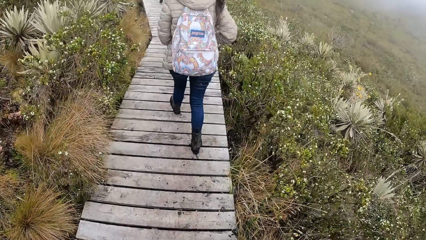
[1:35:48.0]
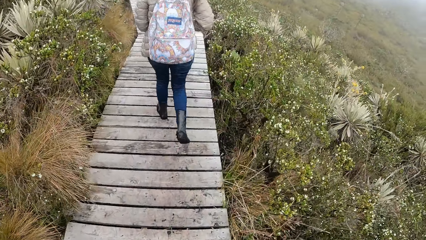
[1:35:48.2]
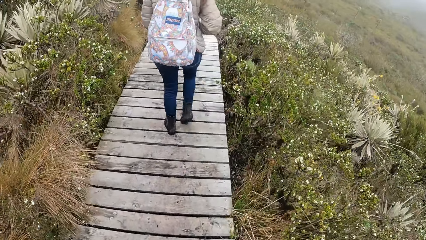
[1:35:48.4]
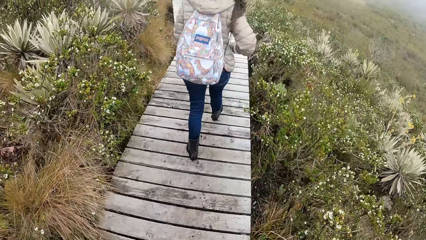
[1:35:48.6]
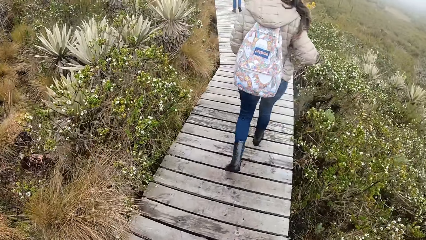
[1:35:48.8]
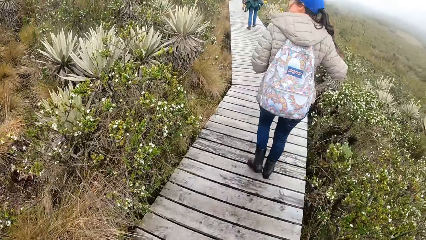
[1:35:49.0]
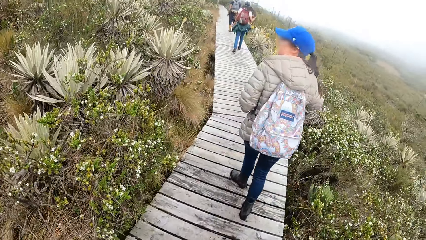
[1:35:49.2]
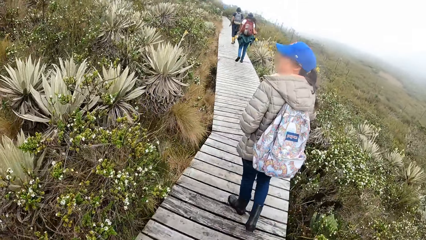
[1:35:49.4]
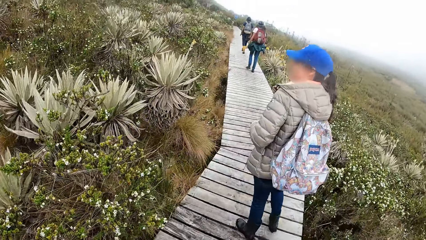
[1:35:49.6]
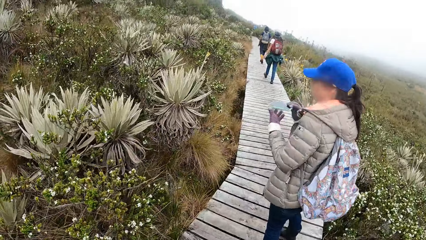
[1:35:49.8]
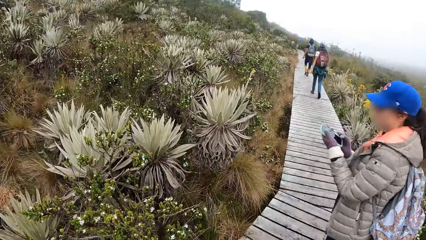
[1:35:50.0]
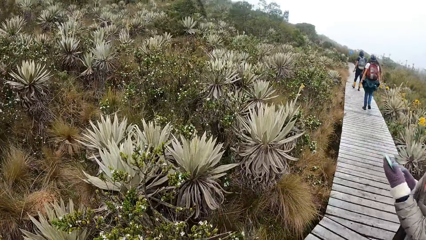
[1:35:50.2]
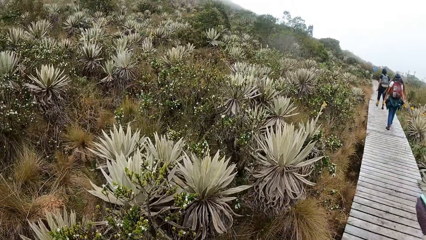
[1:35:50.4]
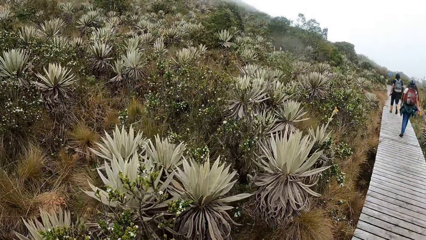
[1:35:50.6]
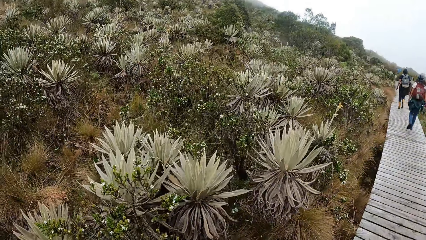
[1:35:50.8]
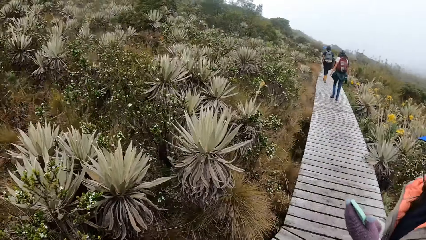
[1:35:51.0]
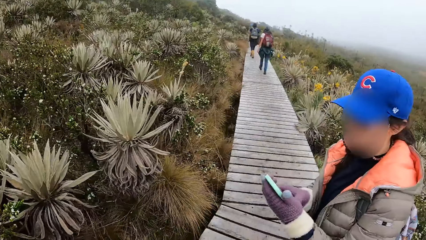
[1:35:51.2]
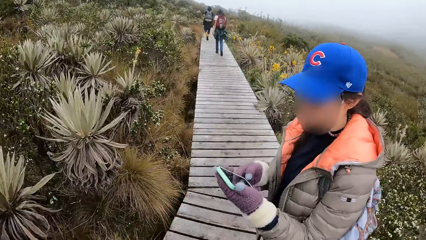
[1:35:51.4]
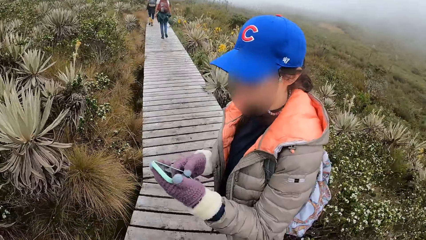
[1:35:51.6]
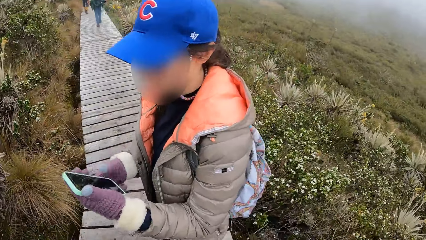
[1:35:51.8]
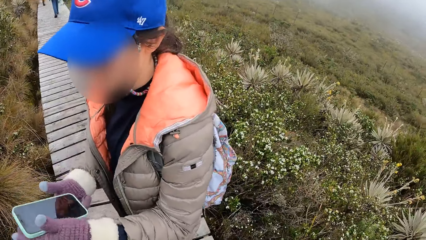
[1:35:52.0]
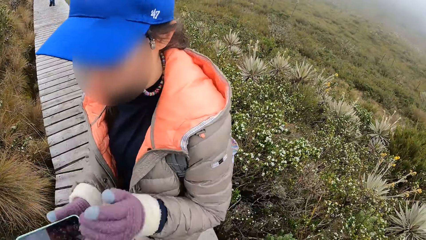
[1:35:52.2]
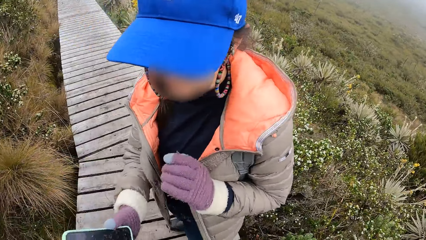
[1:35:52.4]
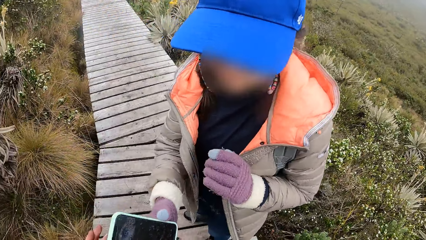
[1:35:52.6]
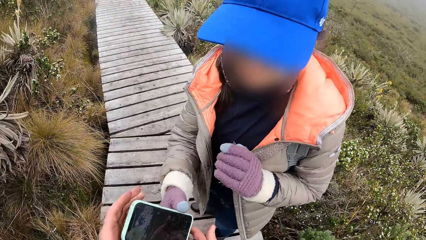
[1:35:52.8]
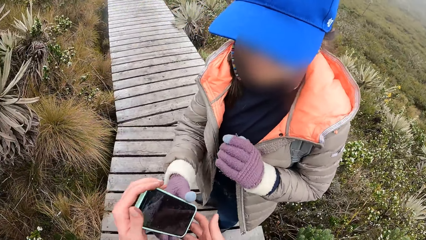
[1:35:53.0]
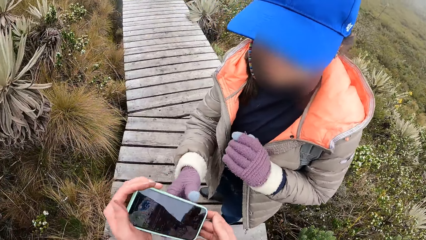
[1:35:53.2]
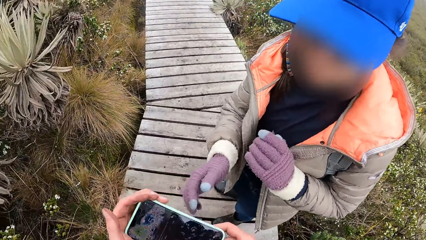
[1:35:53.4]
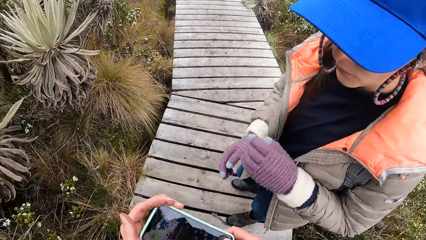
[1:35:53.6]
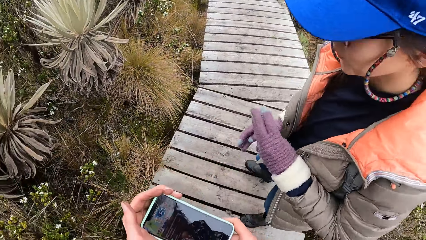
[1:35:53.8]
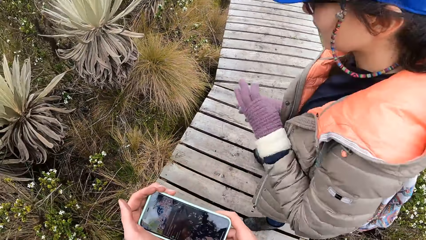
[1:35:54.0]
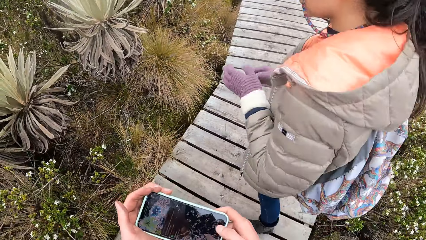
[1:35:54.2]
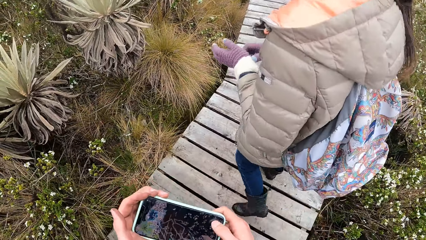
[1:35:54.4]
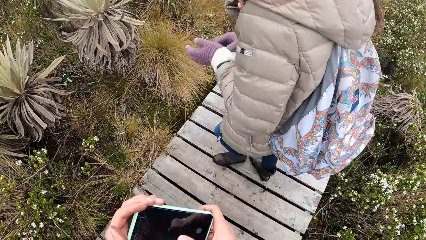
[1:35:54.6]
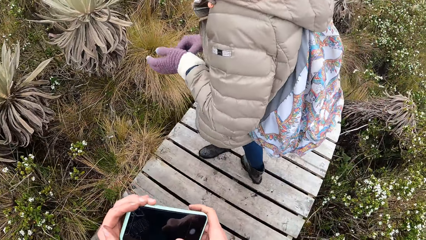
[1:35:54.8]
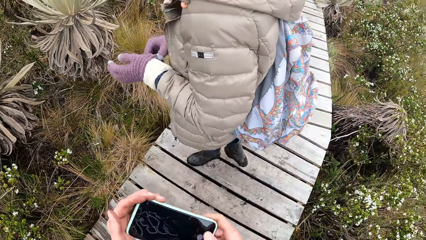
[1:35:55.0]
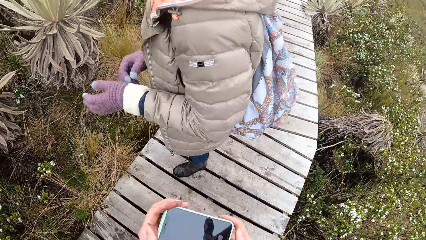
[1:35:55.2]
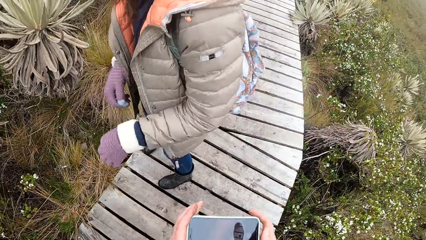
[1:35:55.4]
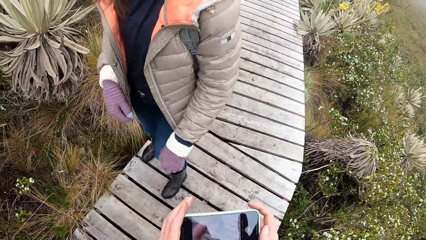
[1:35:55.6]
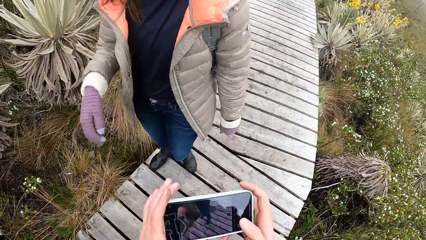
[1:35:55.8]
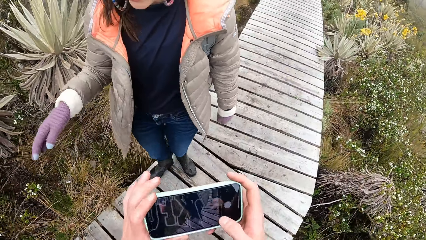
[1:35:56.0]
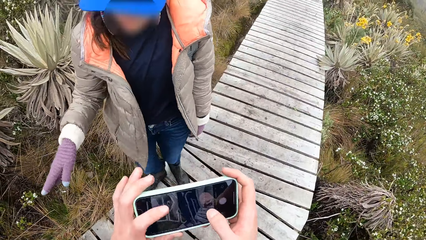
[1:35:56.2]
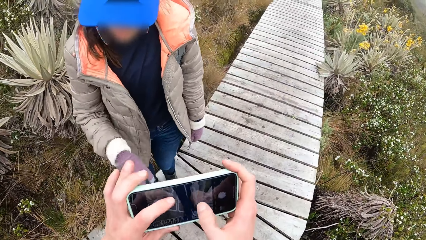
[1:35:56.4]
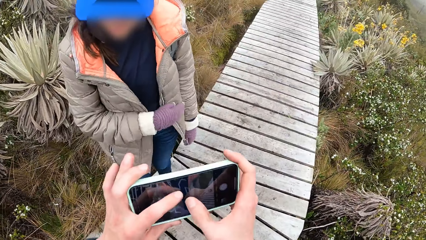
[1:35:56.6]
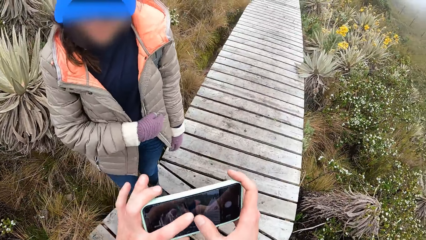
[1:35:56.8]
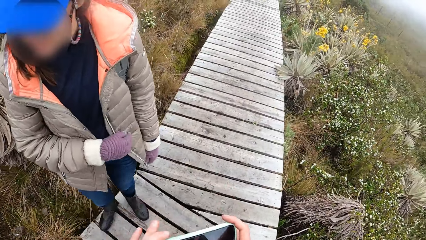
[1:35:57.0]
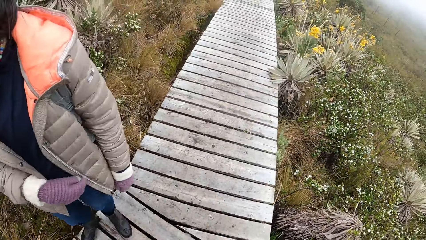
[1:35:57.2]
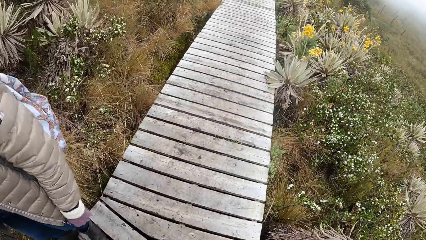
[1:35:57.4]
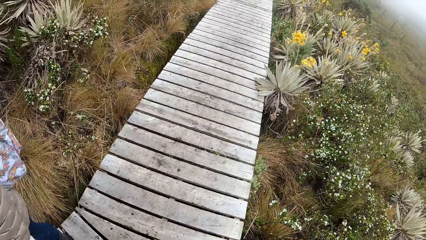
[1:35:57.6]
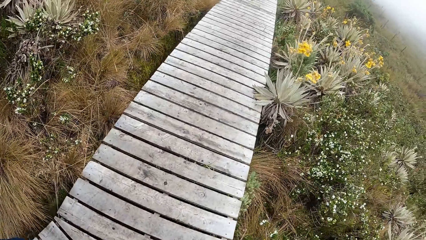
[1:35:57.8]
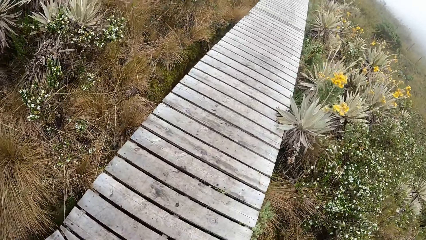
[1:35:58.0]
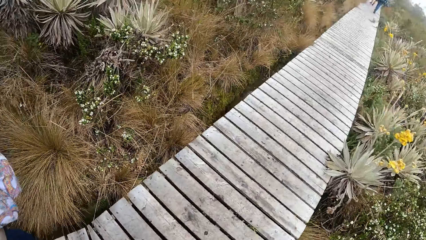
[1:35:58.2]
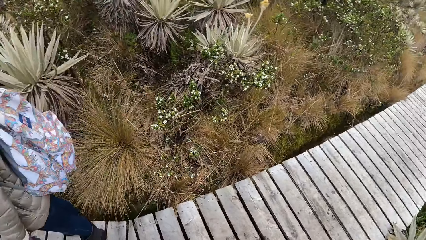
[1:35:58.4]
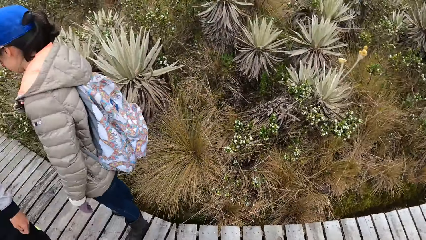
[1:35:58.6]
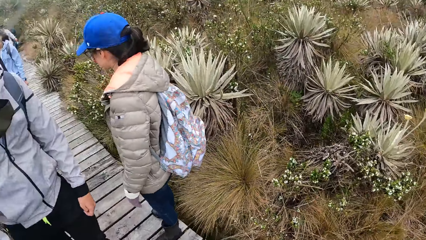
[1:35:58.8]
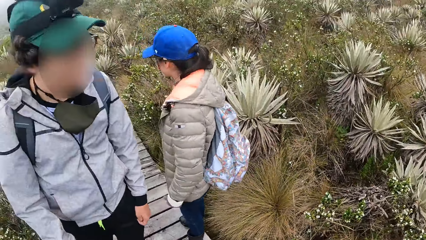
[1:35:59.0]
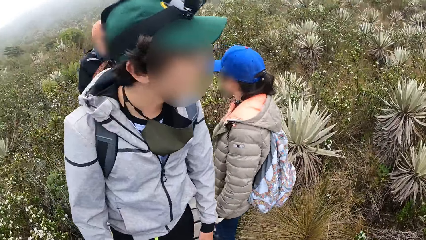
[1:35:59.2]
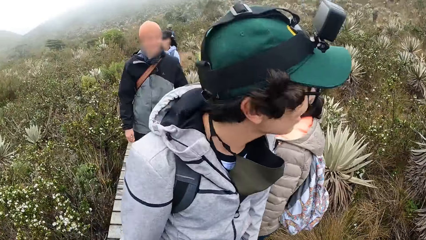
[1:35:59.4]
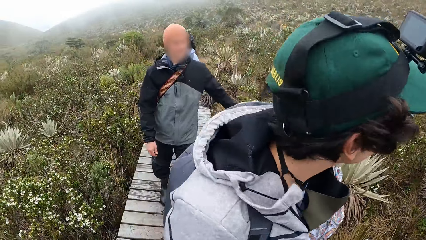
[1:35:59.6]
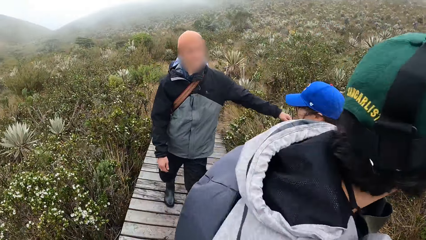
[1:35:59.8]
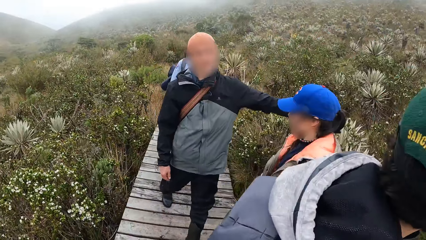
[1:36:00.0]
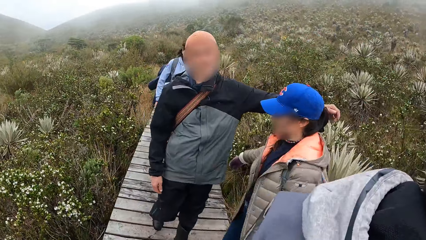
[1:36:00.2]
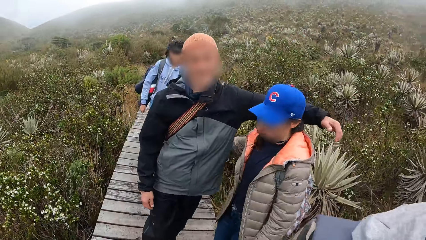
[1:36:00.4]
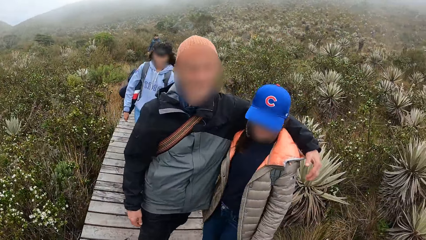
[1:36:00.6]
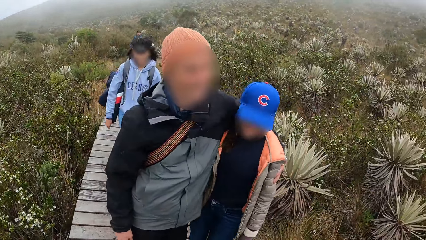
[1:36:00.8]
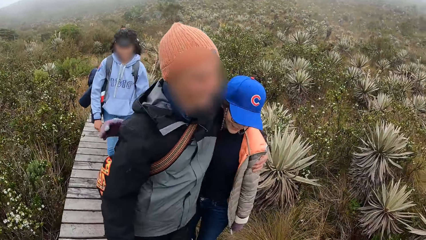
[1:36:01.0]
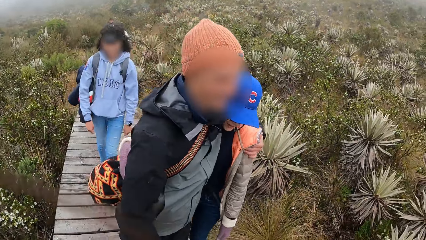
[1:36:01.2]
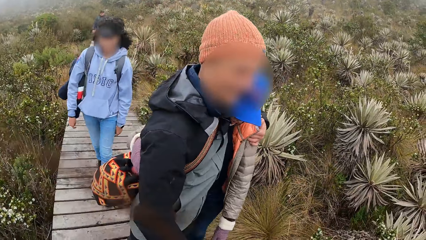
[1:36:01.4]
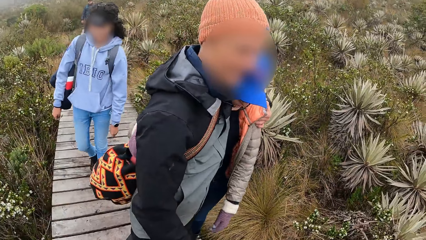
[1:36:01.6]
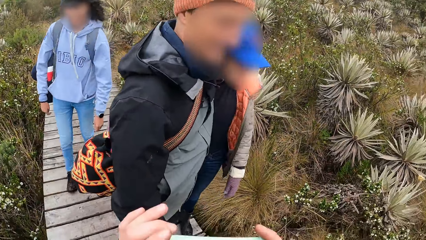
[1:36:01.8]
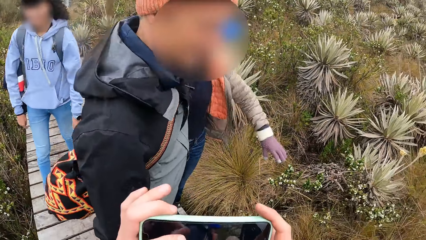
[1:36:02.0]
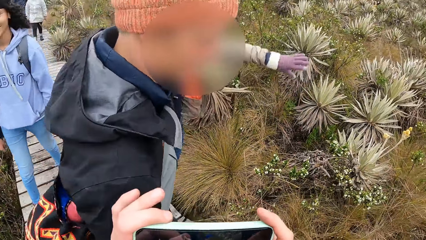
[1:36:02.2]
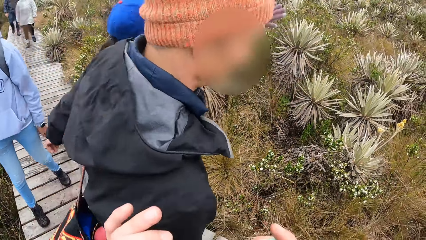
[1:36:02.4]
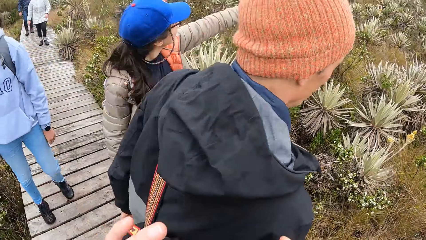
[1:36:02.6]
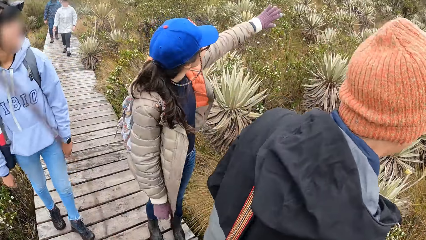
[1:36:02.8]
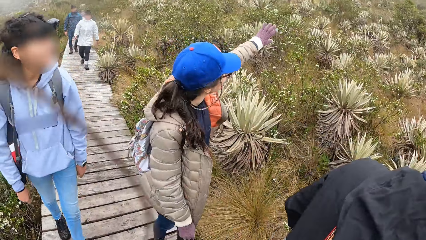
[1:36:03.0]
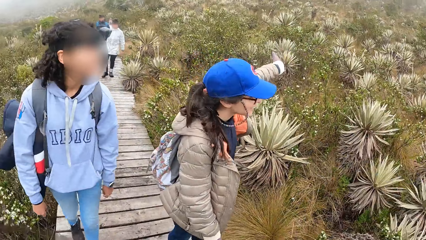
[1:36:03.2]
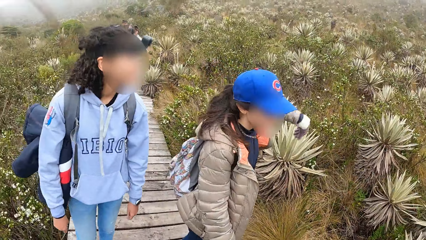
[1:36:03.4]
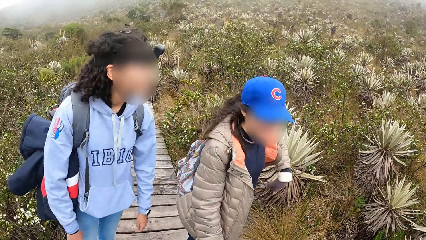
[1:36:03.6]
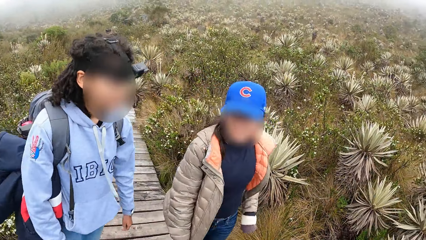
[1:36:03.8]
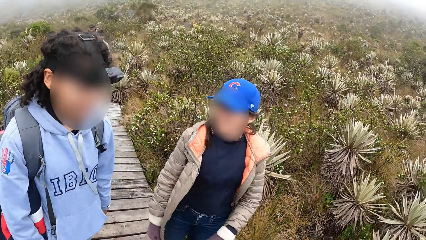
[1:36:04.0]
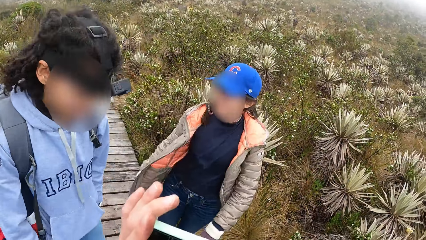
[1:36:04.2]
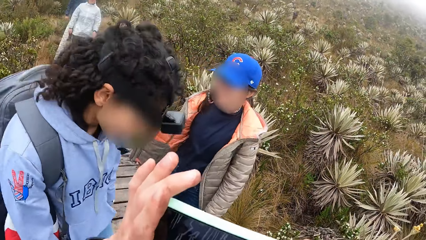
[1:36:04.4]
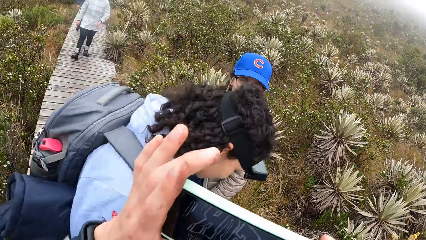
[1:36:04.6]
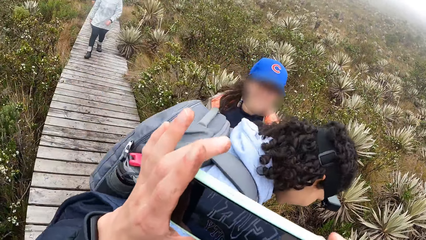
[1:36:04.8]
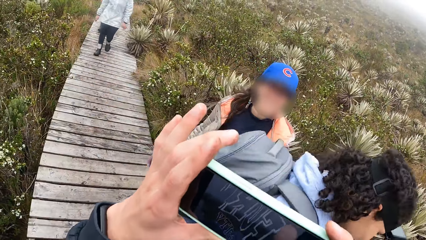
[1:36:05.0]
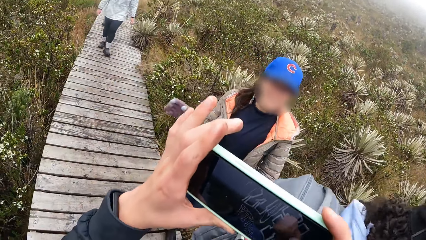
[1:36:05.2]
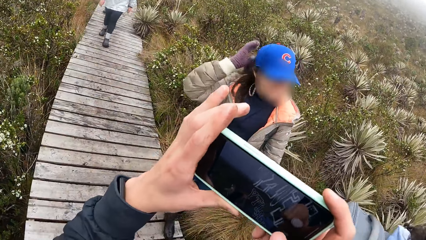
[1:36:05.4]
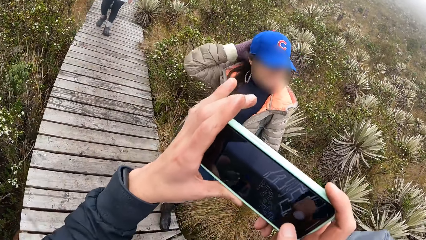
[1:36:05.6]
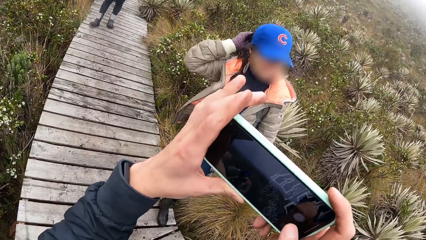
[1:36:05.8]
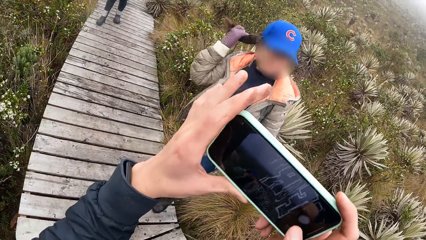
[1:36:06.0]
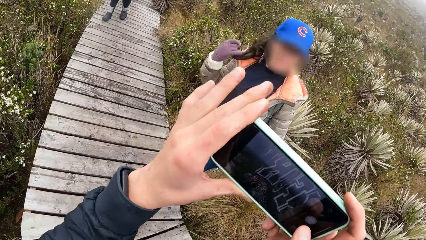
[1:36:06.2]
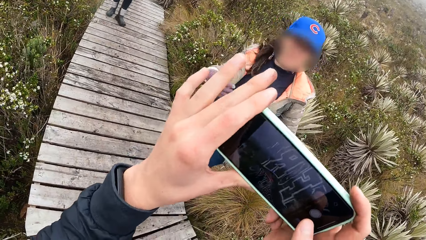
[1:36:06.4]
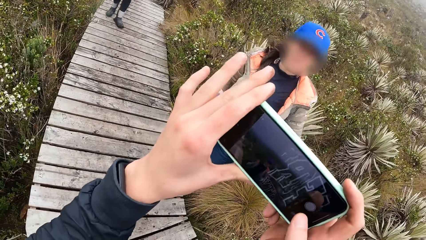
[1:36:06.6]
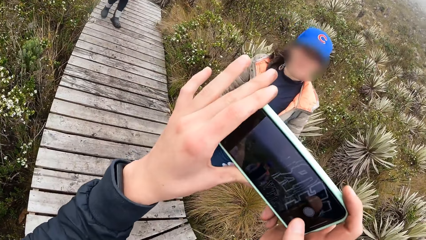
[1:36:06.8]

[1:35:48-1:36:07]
A woman operates a phone with both hands. The woman passes the phone to both hands of the camera wearer with her right hand. The camera wearer picks up the phone from the woman. They operate the phone with both hands. They move past the woman. A man moves past the camera wearer. Another man interacts with the woman. The camera wearer takes a photo of the woman. Another woman moves past the first woman. The other woman moves past the camera wearer. The woman moves her hair with her right hand.
